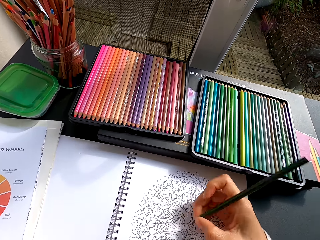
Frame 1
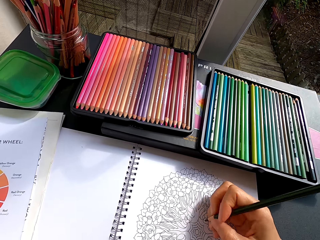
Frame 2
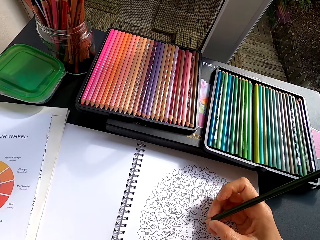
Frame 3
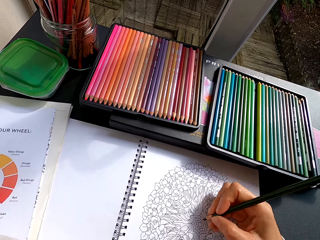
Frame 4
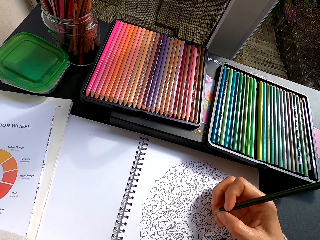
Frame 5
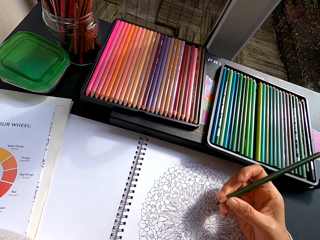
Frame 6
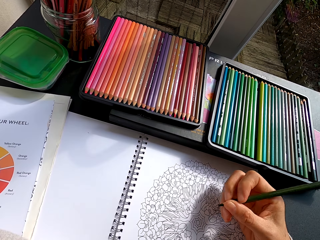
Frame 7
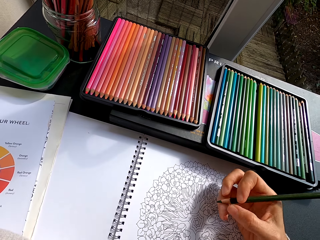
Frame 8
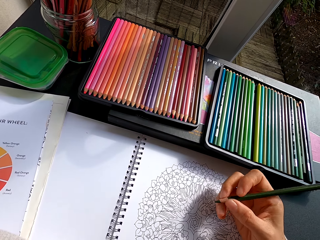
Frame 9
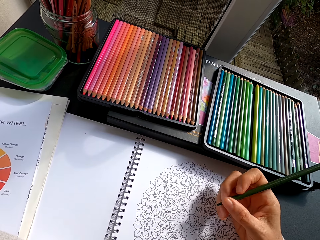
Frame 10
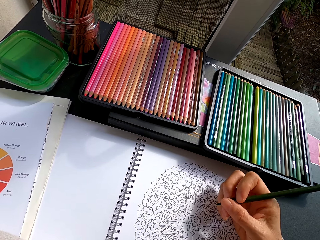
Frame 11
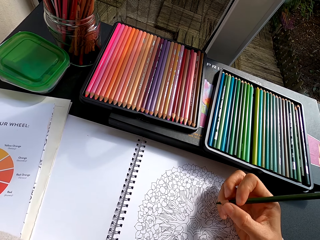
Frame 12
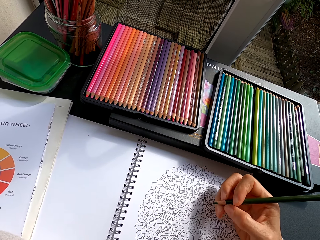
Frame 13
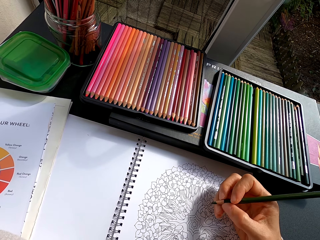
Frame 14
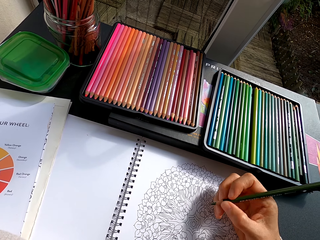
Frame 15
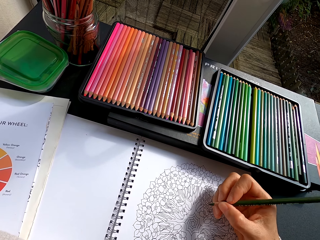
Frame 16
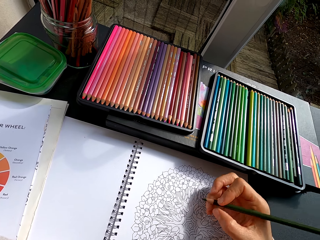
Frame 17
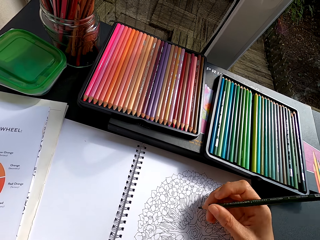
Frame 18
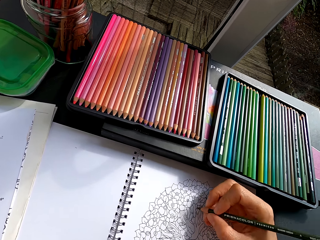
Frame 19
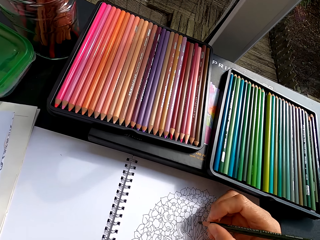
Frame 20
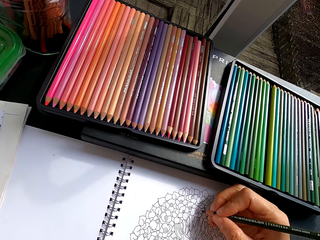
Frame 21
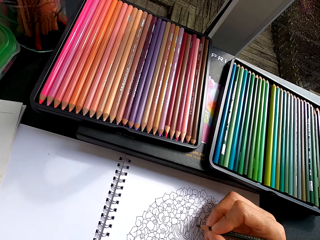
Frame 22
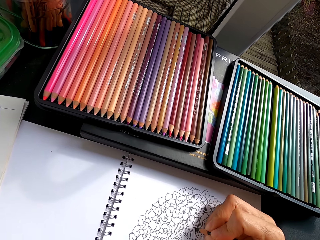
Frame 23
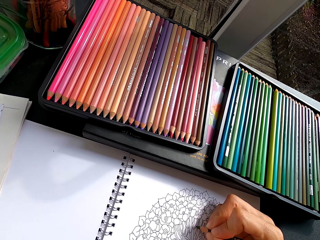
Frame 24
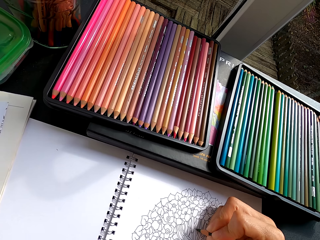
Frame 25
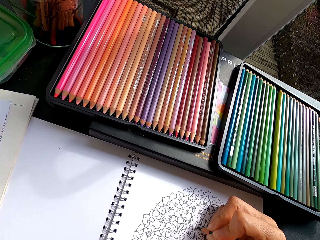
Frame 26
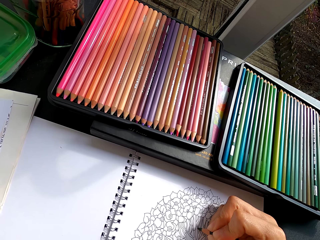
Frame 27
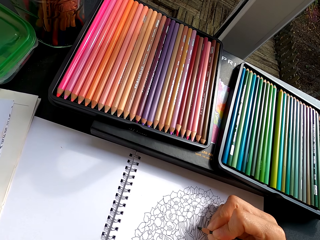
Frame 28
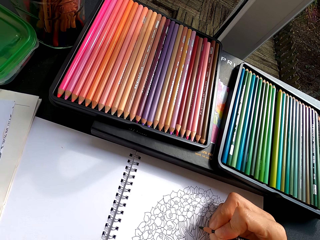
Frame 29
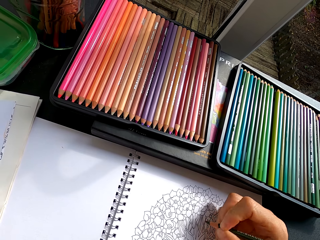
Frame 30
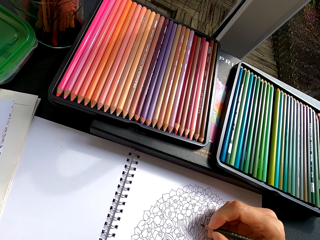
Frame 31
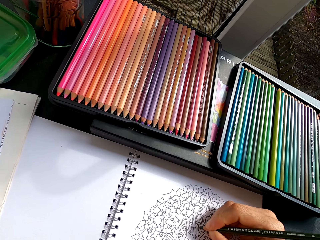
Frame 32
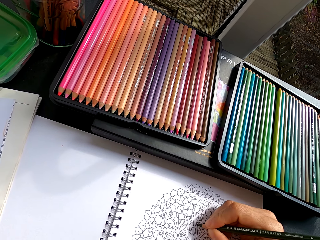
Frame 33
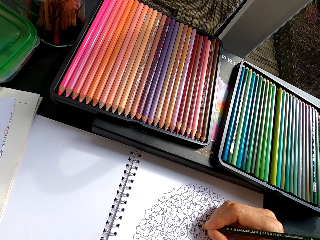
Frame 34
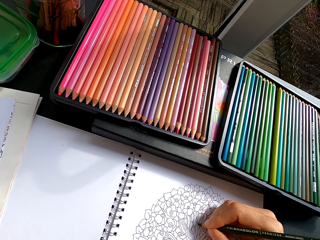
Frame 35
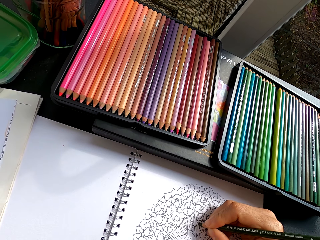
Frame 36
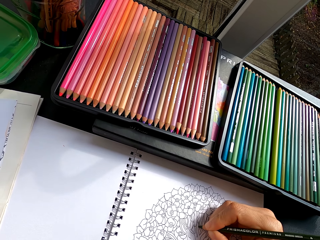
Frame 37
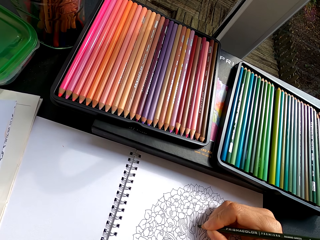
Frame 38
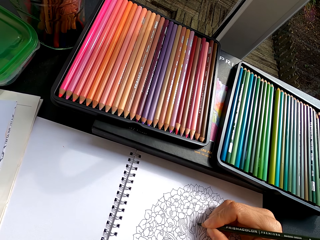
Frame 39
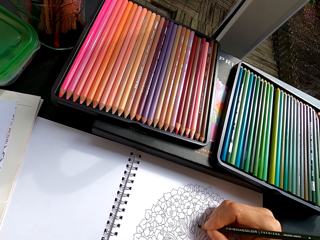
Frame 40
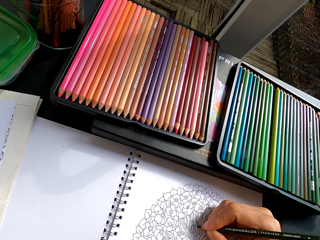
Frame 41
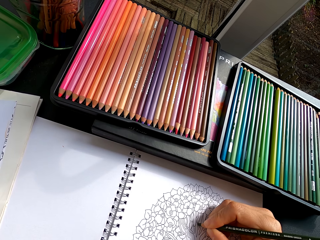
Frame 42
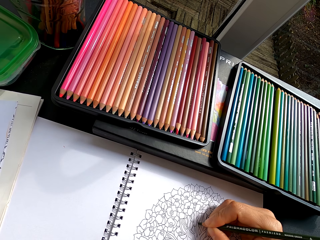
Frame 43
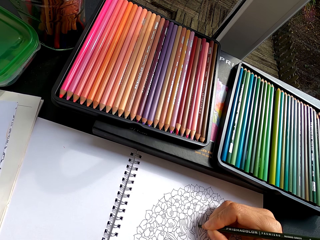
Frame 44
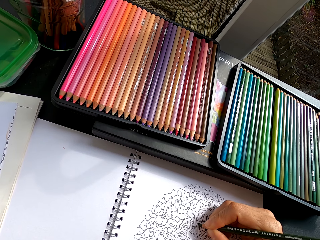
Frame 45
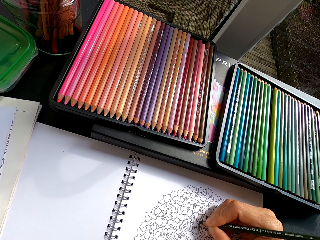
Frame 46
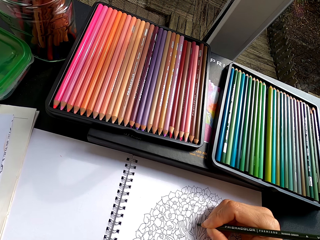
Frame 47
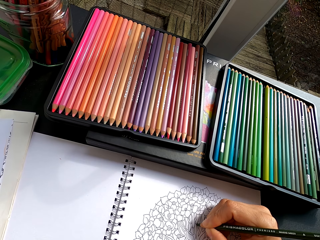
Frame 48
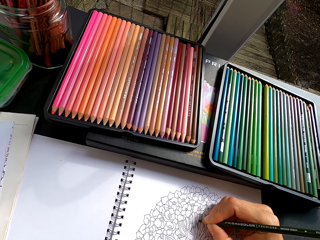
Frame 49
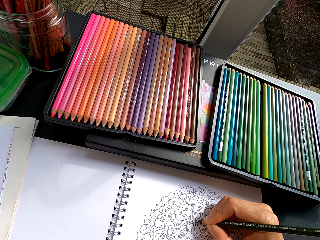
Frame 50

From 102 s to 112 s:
The camera wearer draws on a book with a pencil. They color a picture on the art book using the color pencil.

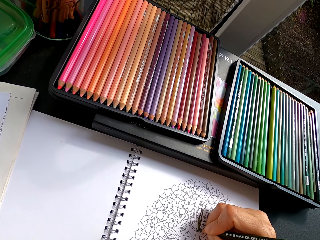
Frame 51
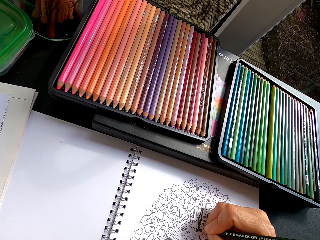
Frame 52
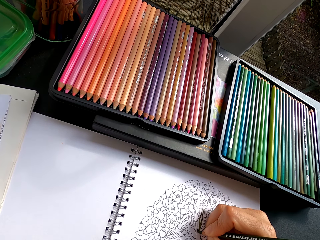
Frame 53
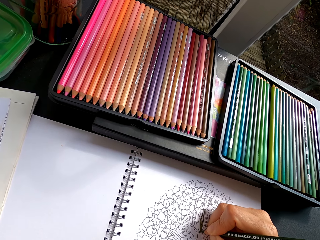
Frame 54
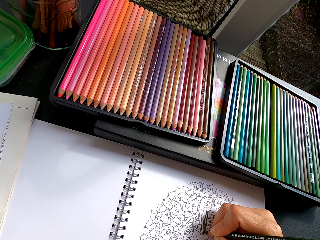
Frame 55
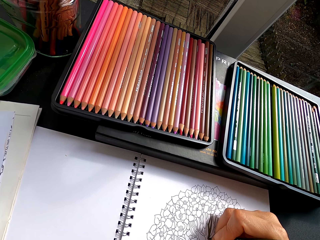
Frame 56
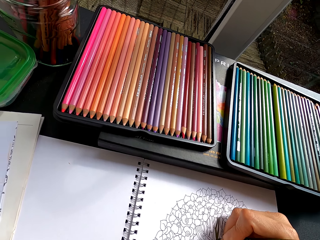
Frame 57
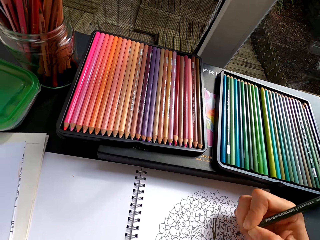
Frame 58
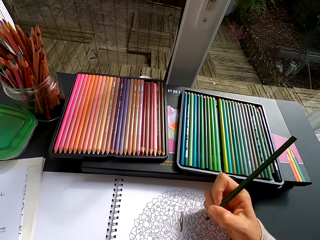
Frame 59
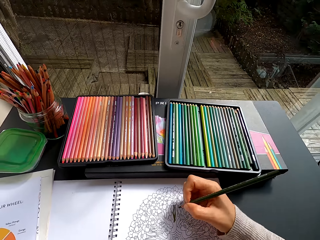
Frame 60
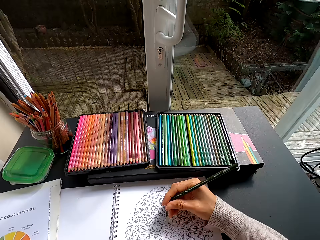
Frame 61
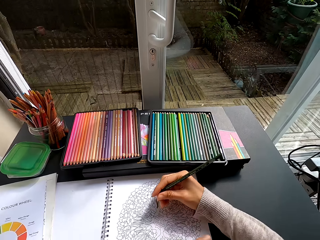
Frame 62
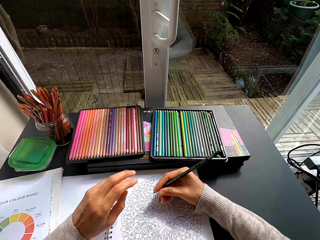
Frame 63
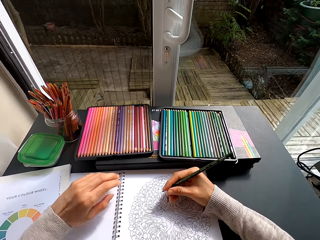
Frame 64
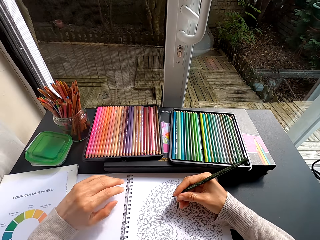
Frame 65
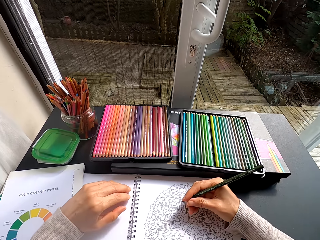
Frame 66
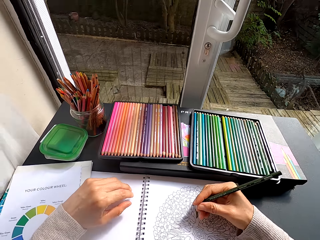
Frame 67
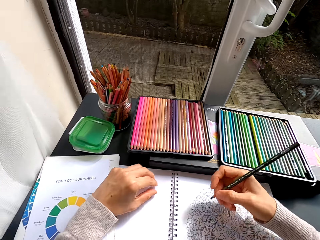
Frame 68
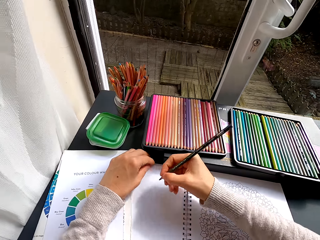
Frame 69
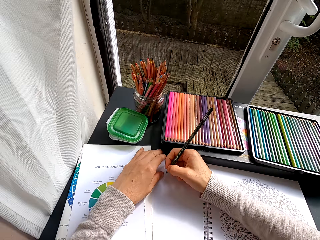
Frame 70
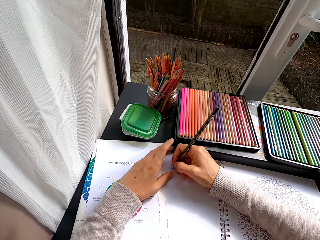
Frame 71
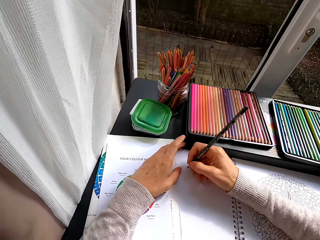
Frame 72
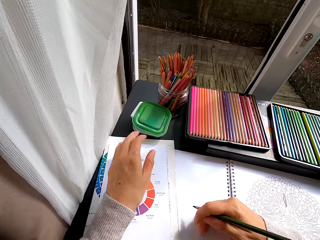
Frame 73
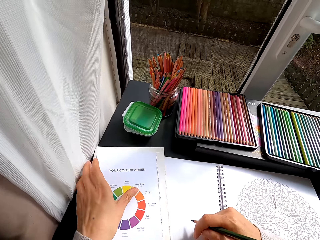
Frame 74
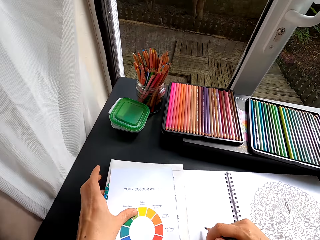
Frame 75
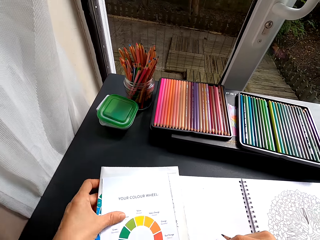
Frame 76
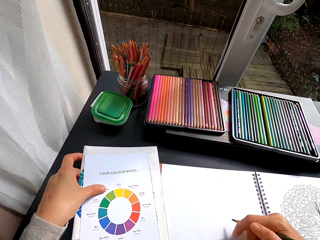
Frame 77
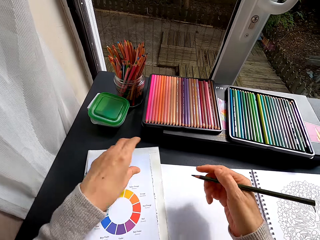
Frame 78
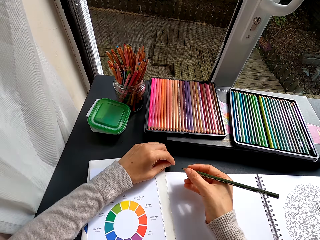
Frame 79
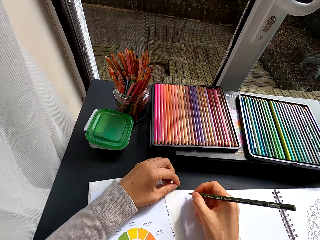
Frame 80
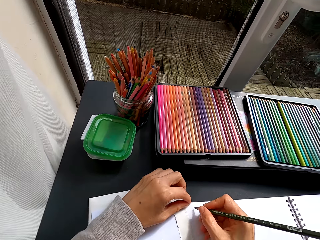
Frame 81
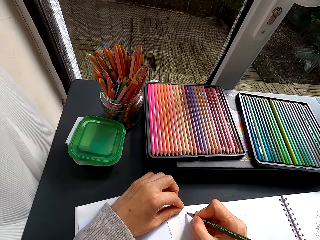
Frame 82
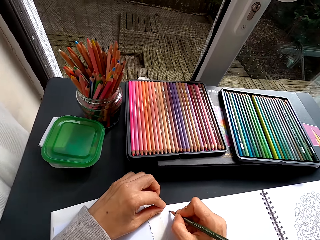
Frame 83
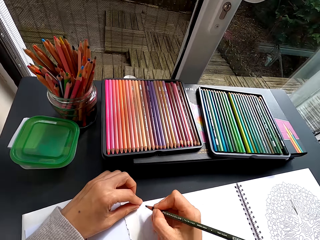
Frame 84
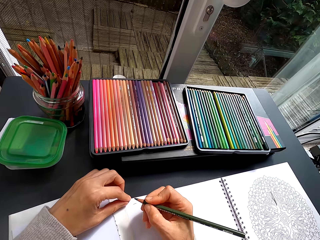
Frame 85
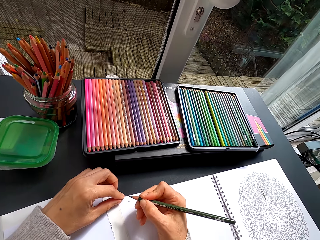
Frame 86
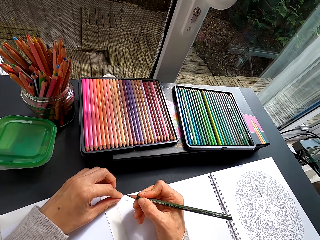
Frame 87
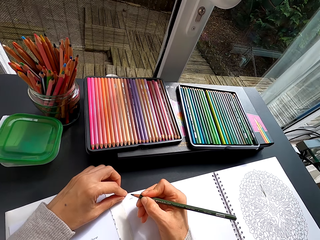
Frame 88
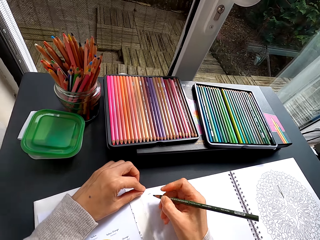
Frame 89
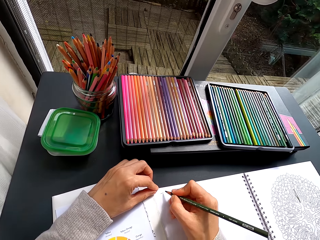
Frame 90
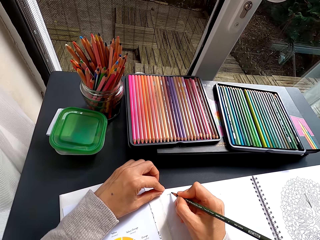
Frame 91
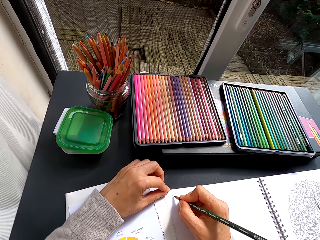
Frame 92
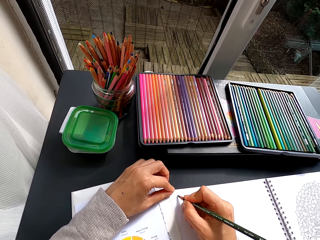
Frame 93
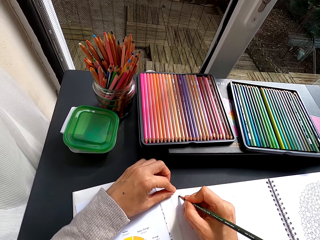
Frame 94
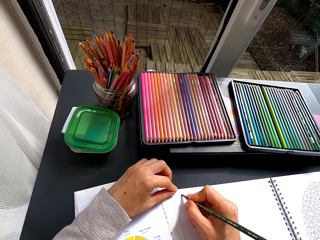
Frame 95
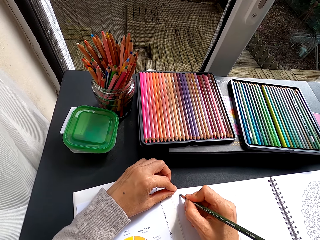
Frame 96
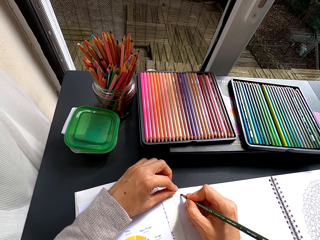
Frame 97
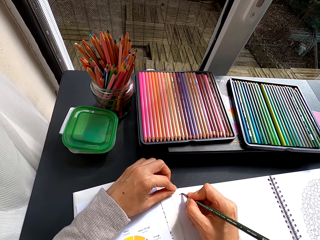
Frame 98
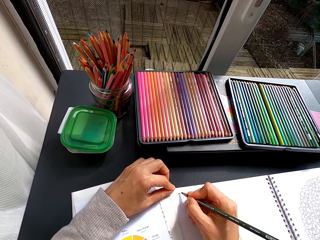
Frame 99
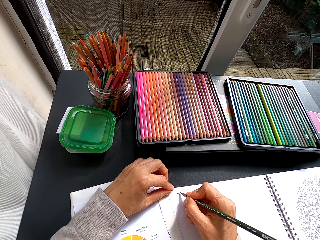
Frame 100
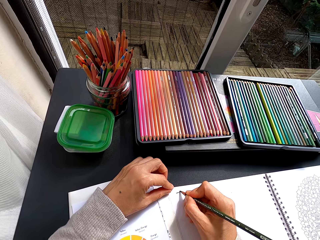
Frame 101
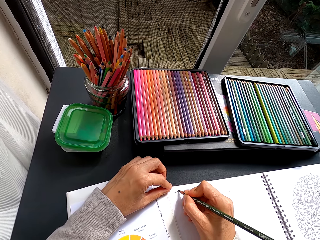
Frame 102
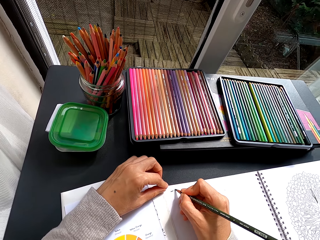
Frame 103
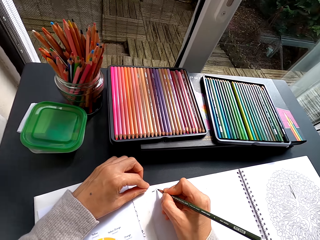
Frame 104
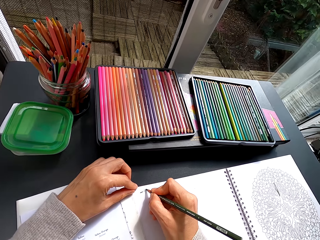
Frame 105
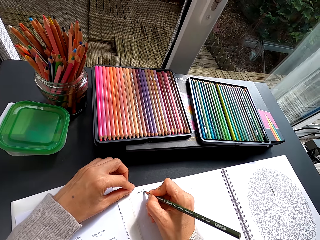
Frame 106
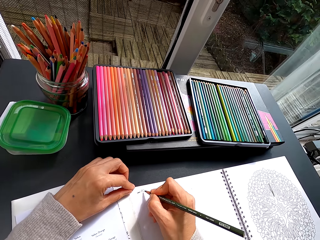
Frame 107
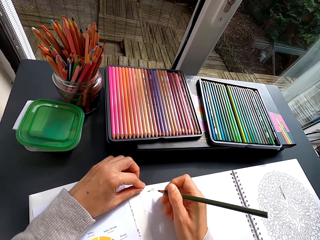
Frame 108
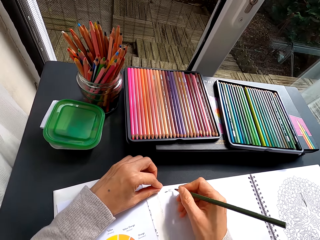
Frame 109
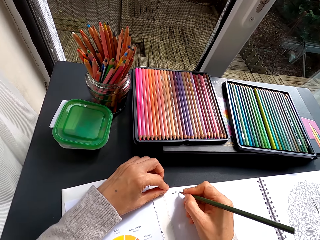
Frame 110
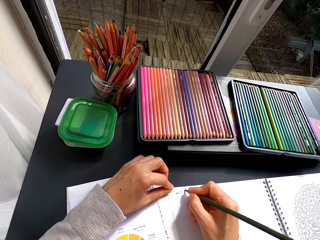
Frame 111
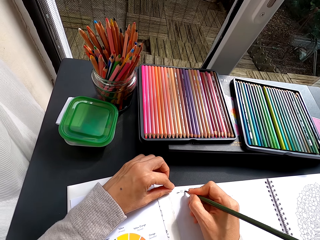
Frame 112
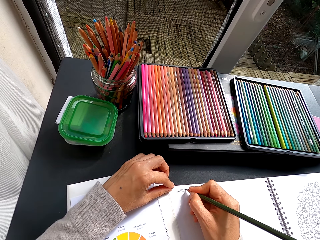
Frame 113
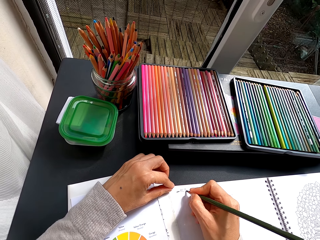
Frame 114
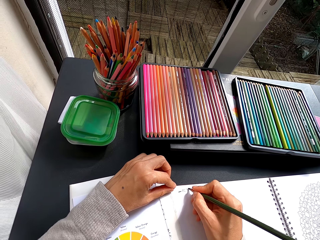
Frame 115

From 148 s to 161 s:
The camera wearer adjusts the color pencil. They adjust a hand. They adjust the art book and the color wheel papers. They drag the book towards her. They write on the art book using the color pencil.
